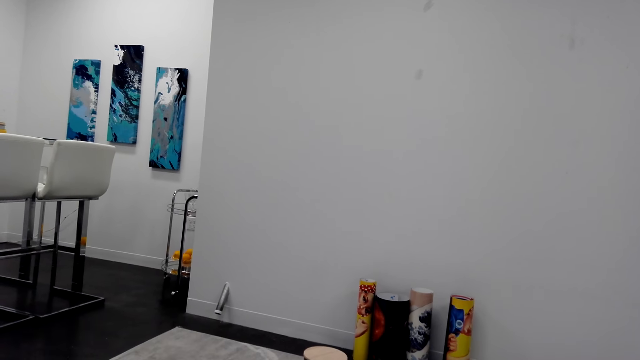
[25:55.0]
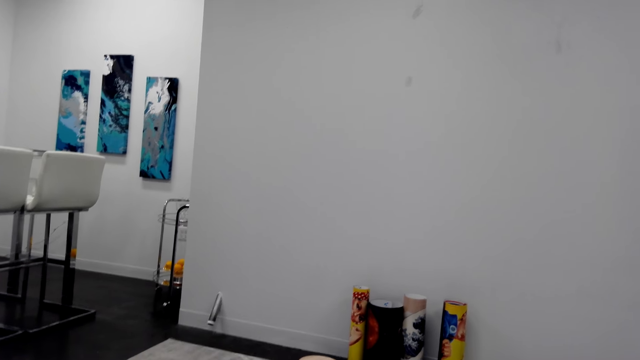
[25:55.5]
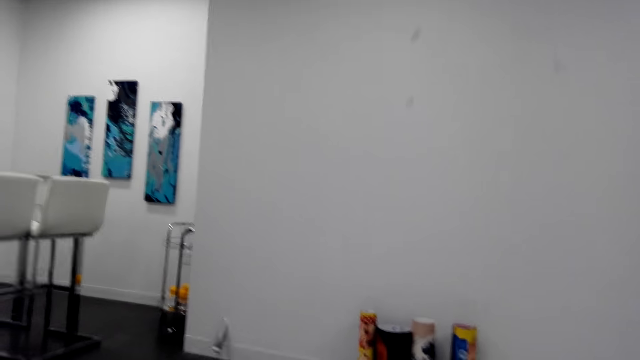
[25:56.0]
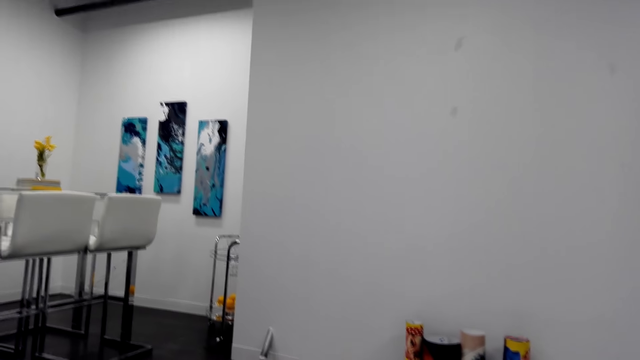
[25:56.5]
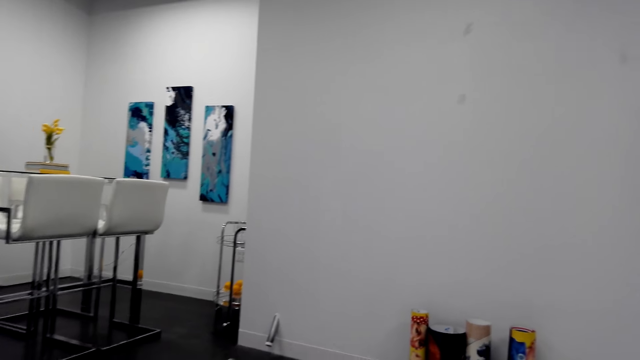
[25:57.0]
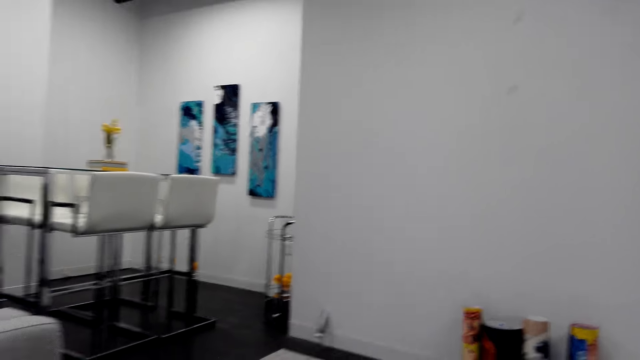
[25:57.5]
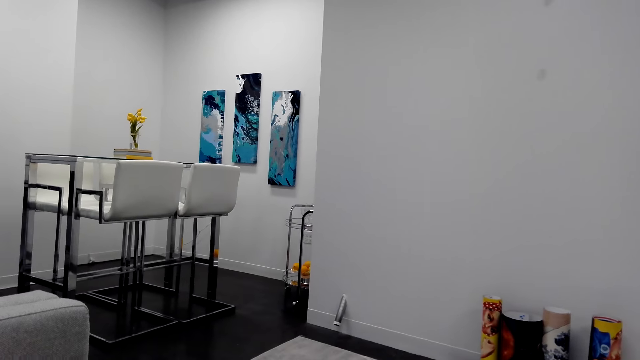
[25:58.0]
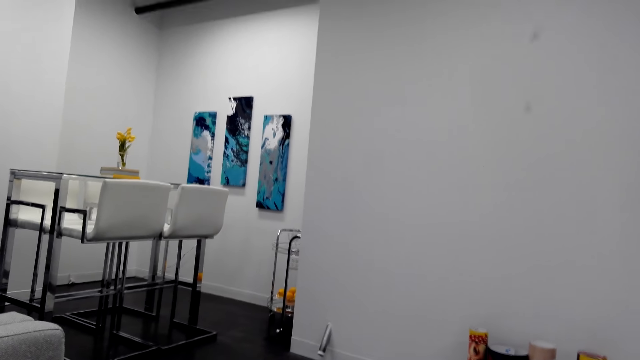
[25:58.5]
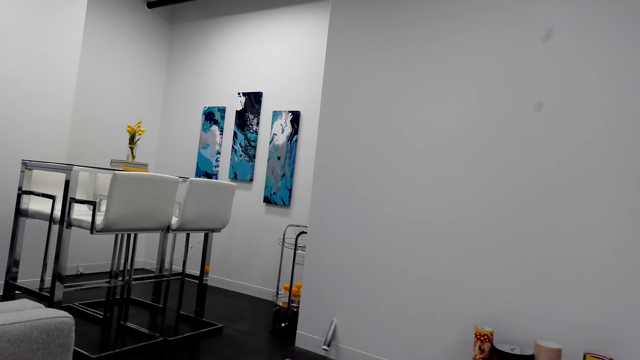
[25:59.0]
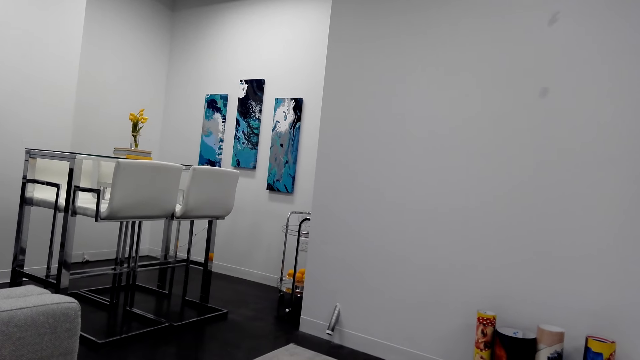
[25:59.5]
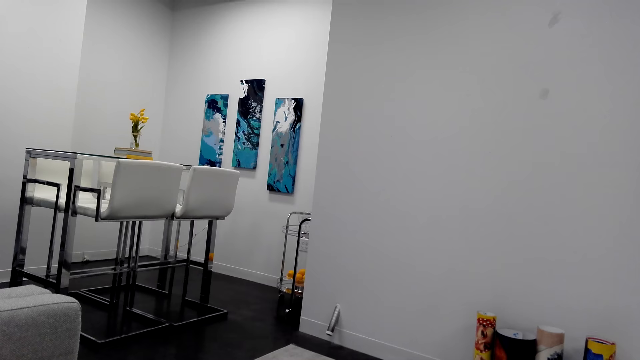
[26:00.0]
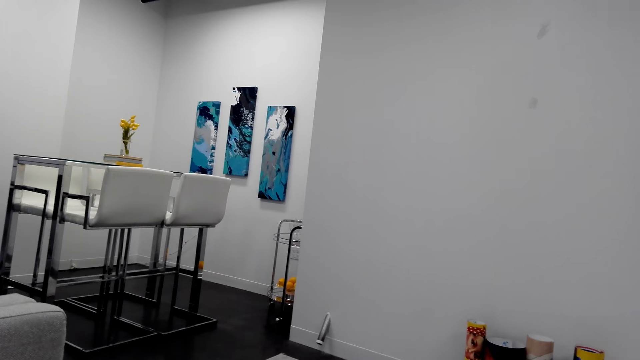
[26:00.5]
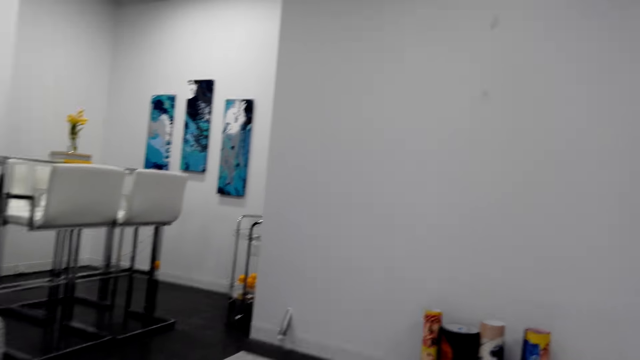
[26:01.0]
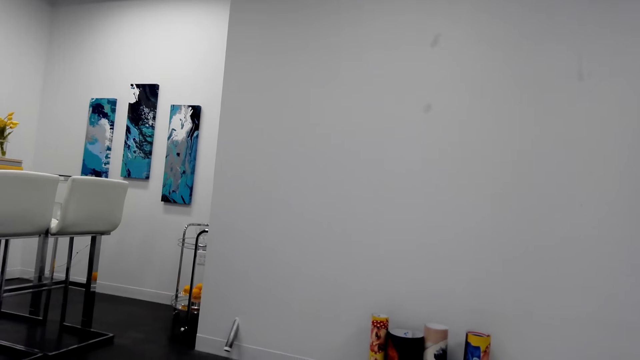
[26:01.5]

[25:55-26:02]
The camera wearer sits on the couch.

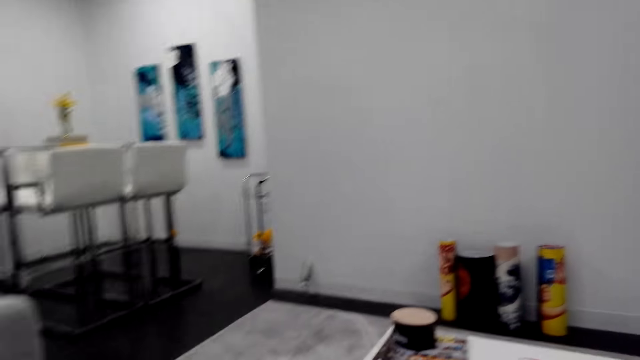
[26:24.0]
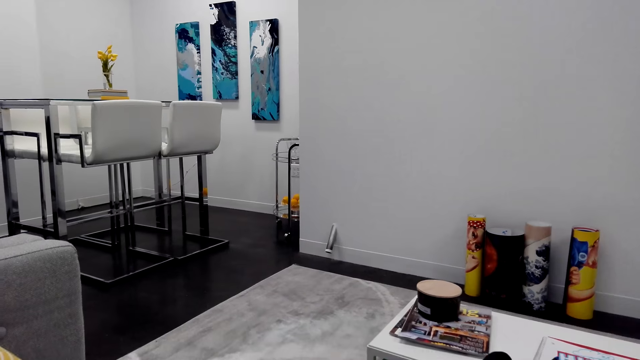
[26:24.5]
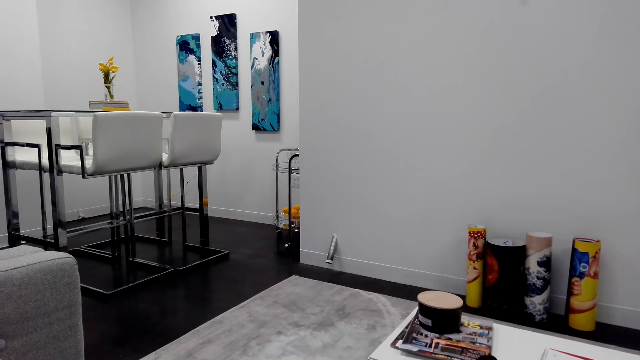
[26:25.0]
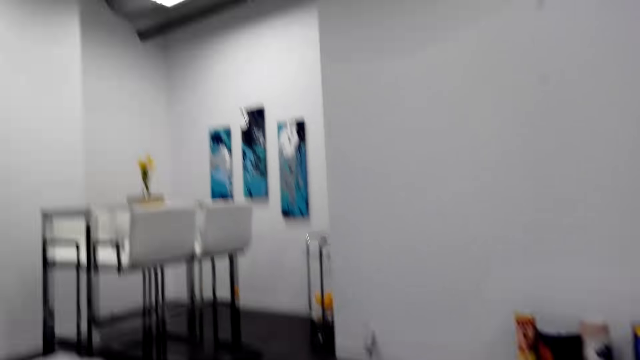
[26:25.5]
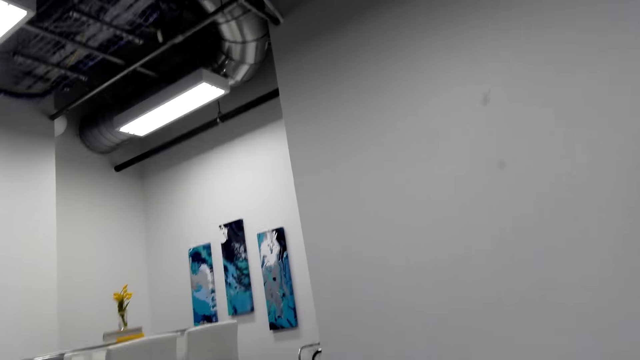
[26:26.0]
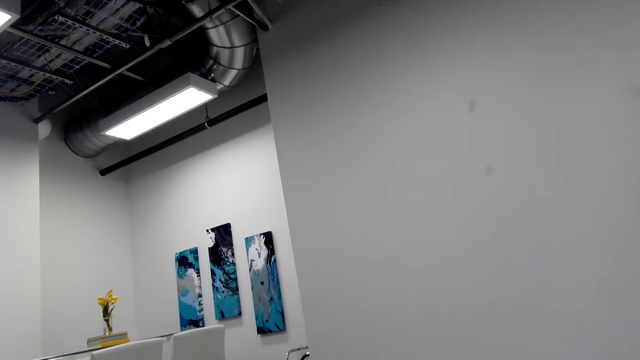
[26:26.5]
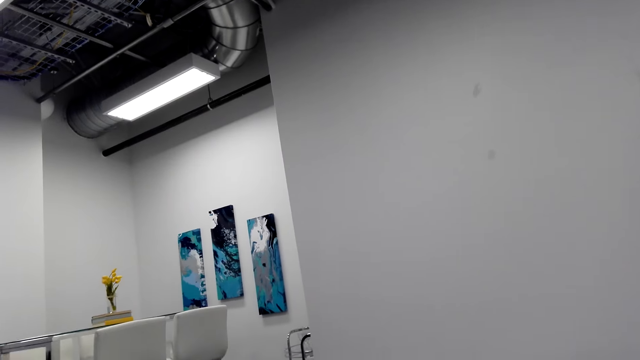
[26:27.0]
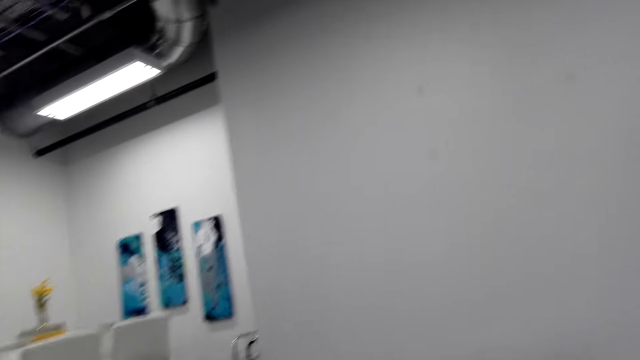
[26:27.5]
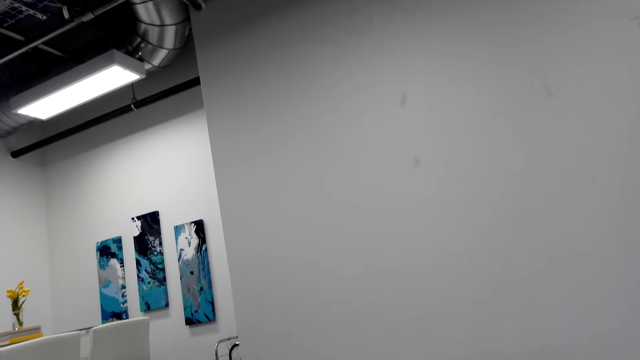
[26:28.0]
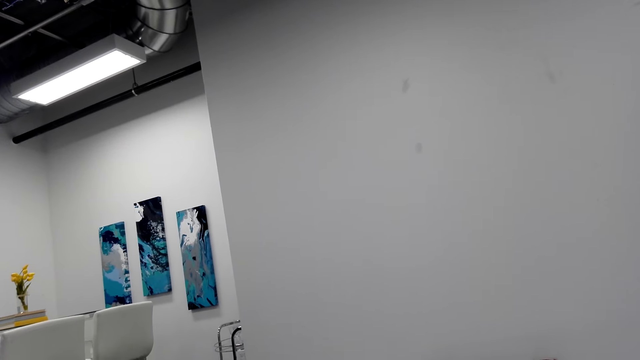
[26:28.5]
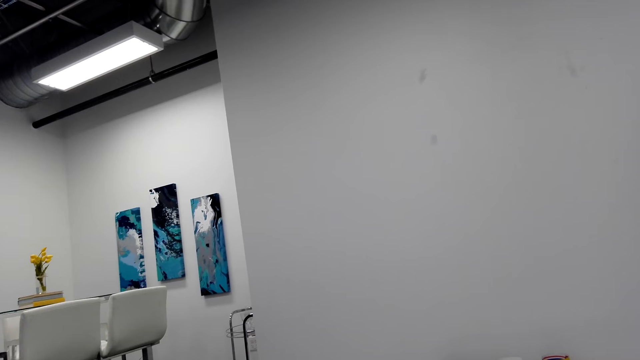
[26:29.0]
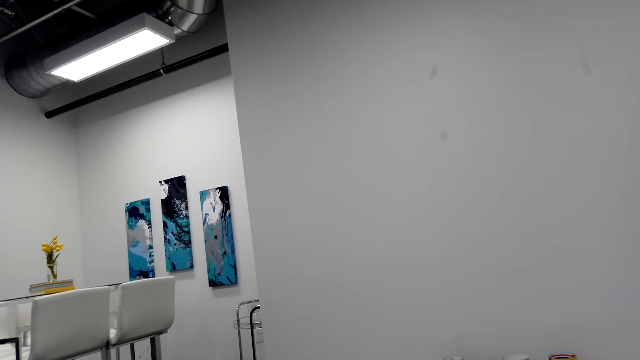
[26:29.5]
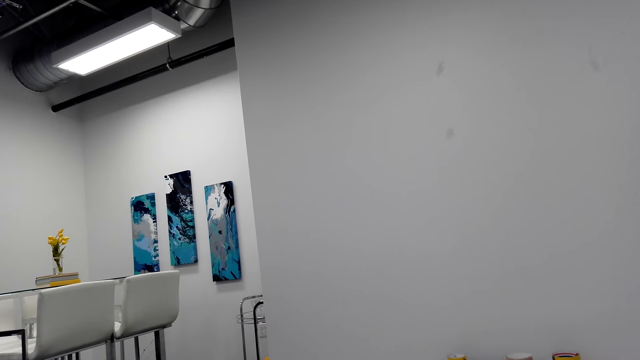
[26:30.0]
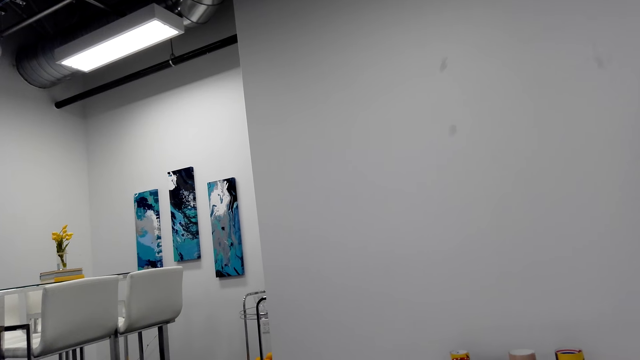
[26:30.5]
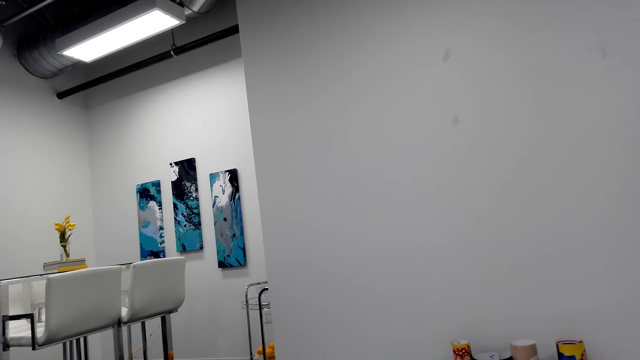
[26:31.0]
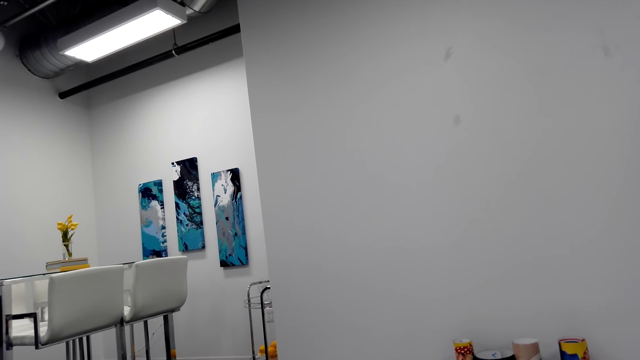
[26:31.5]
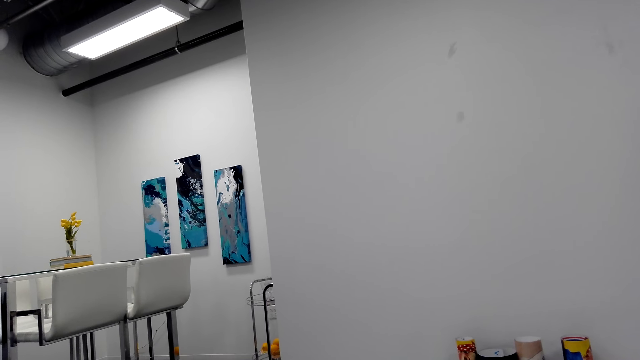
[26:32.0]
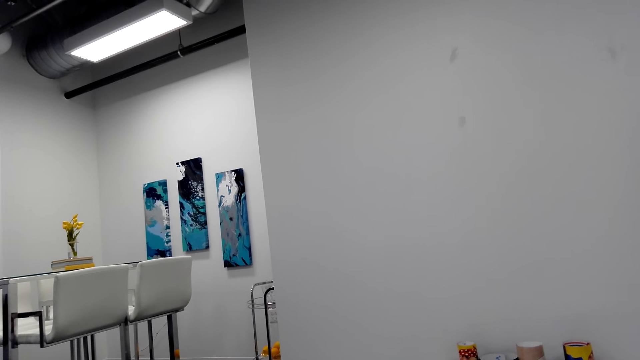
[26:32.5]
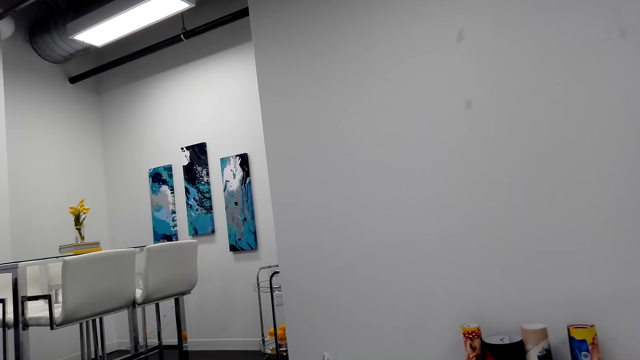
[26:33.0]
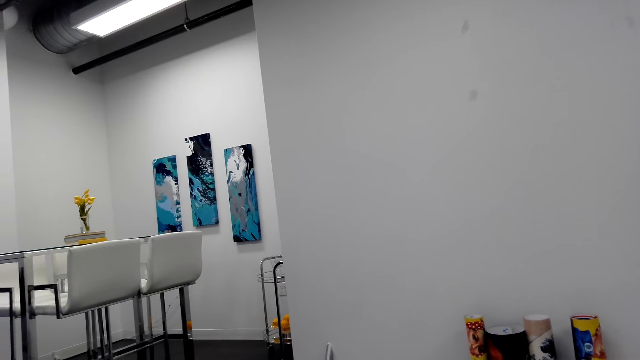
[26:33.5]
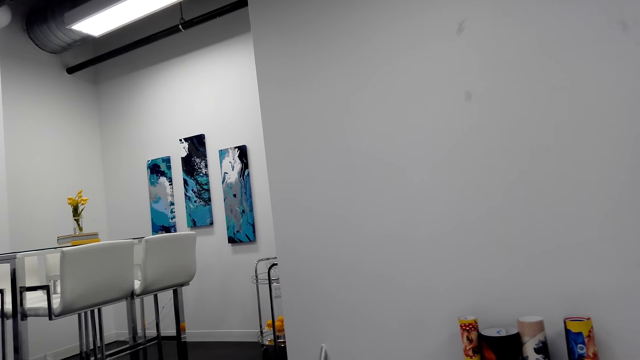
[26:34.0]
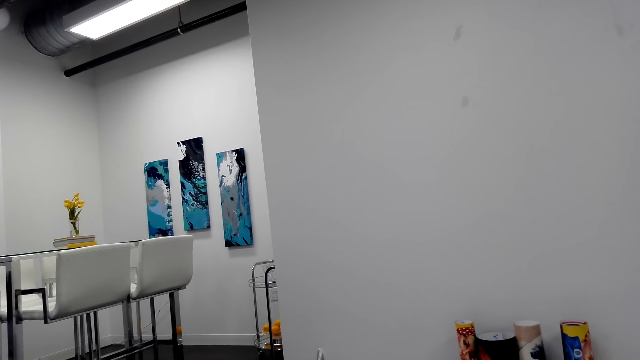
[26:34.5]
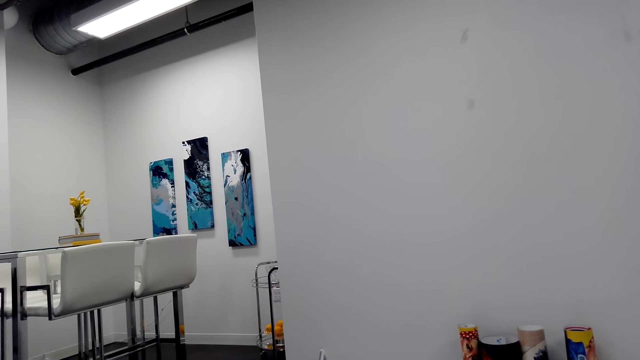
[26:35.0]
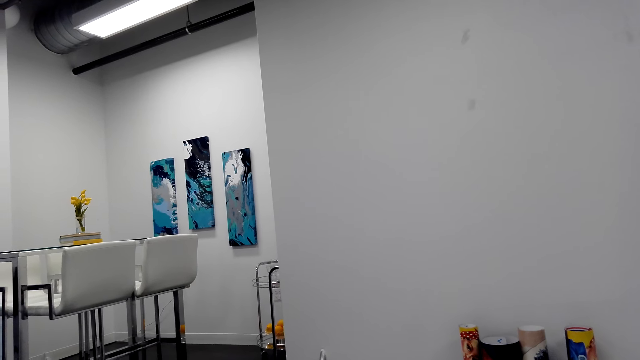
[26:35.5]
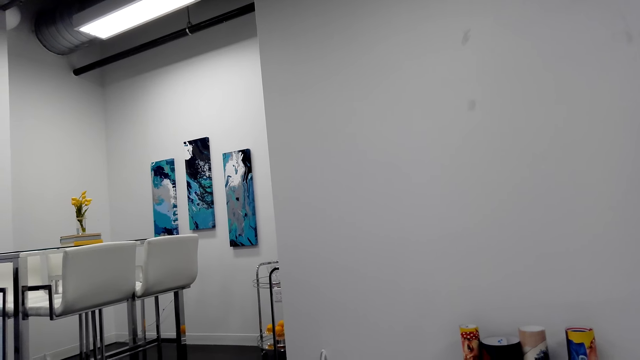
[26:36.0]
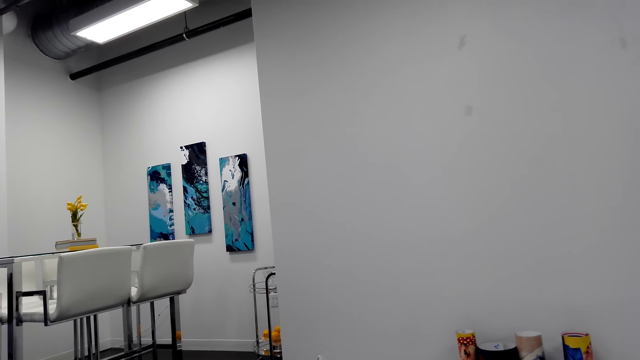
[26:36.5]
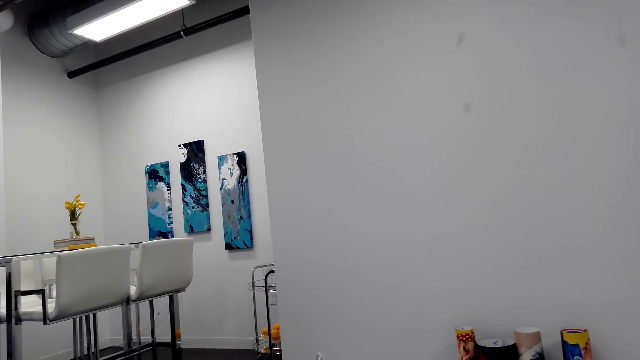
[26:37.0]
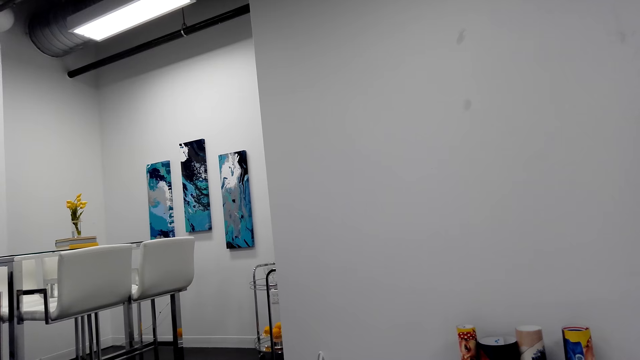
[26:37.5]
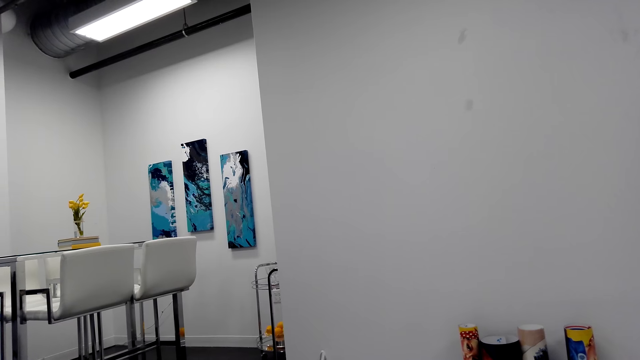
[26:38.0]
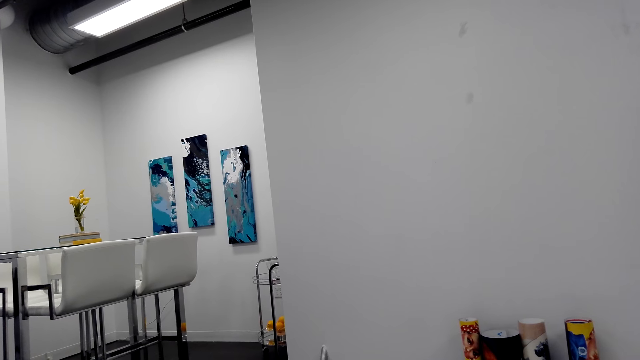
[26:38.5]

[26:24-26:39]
The camera wearer stares at the wall painting. They talk to a person.
